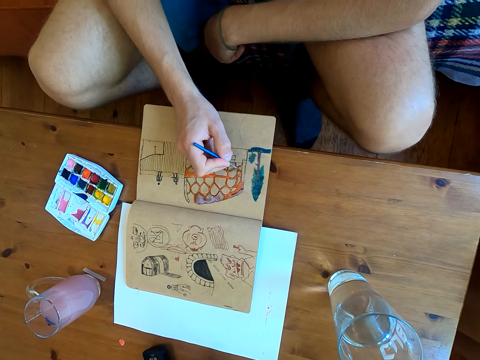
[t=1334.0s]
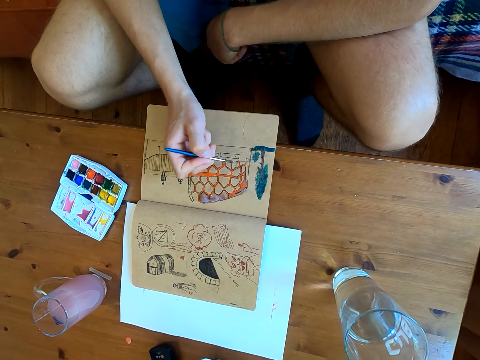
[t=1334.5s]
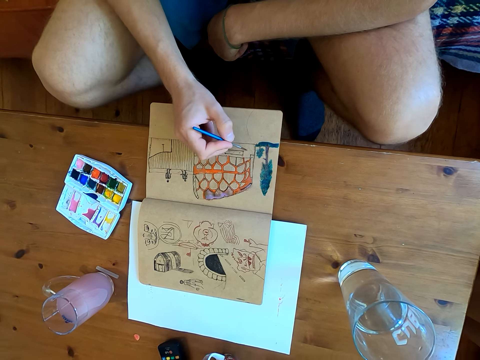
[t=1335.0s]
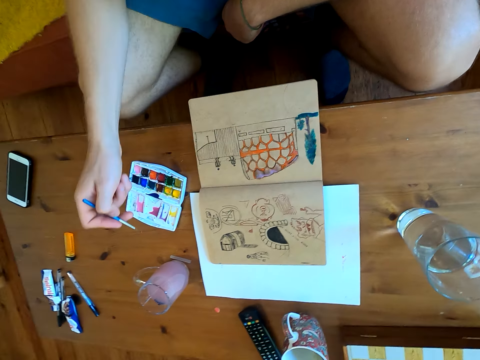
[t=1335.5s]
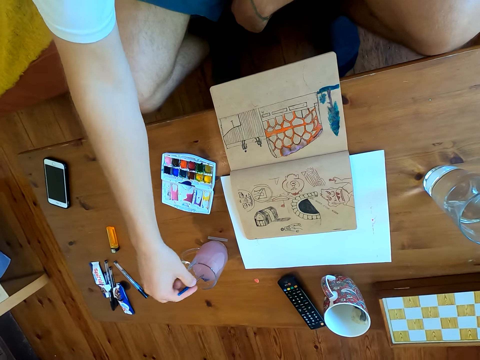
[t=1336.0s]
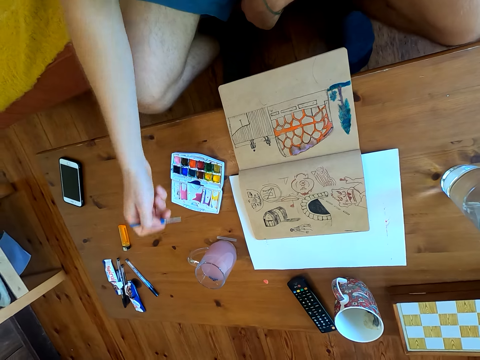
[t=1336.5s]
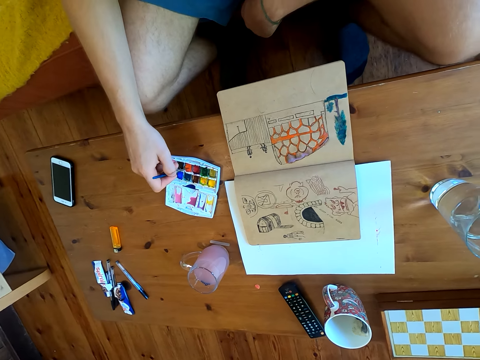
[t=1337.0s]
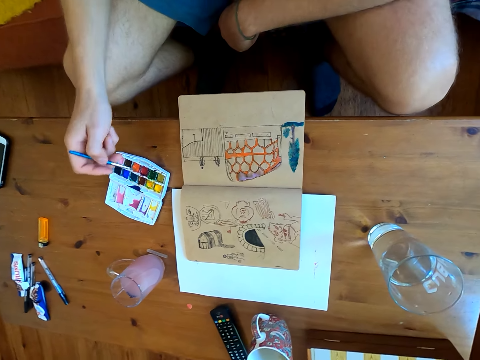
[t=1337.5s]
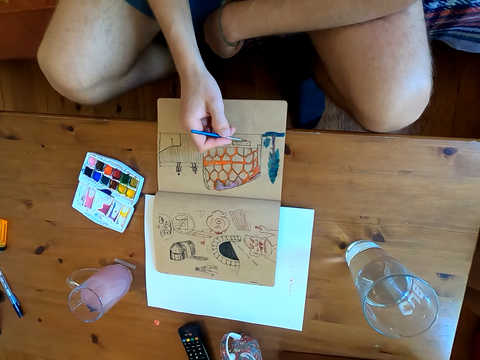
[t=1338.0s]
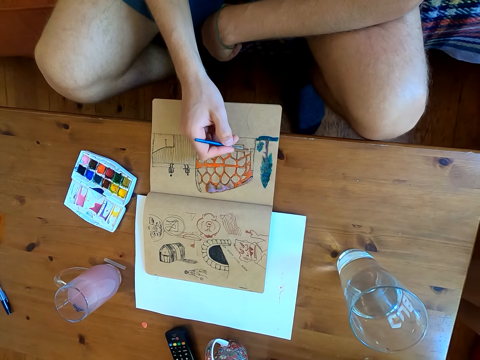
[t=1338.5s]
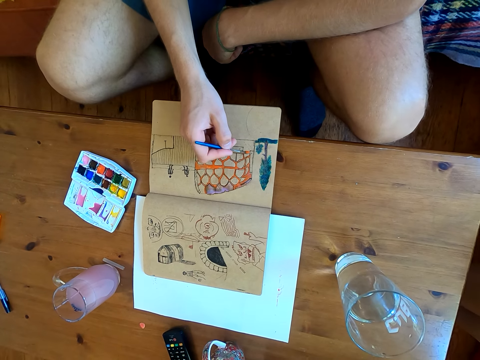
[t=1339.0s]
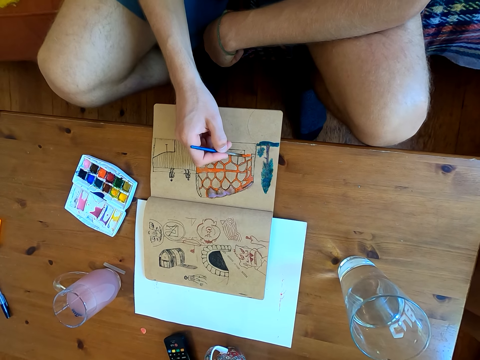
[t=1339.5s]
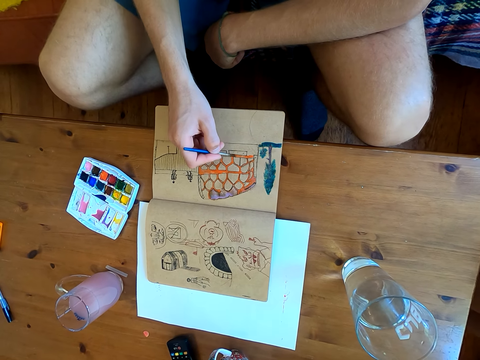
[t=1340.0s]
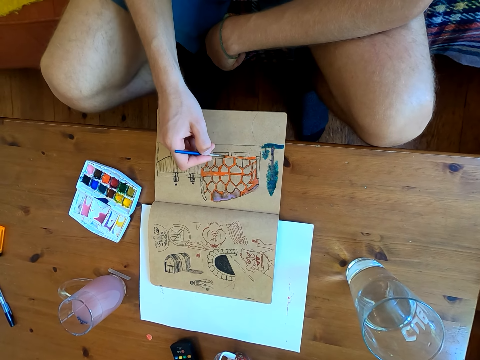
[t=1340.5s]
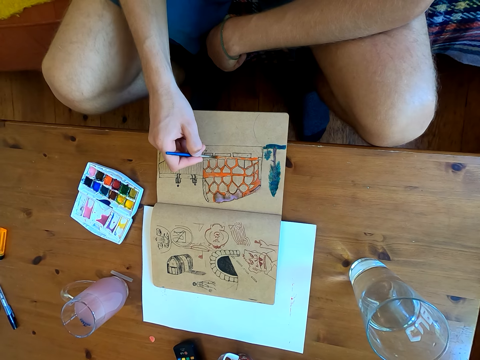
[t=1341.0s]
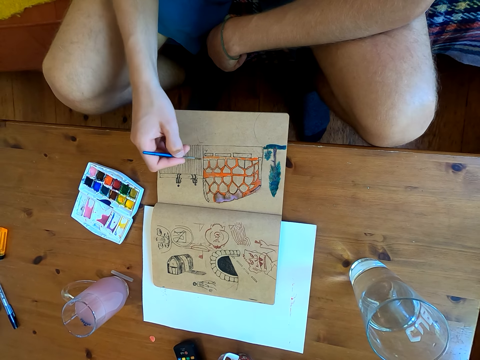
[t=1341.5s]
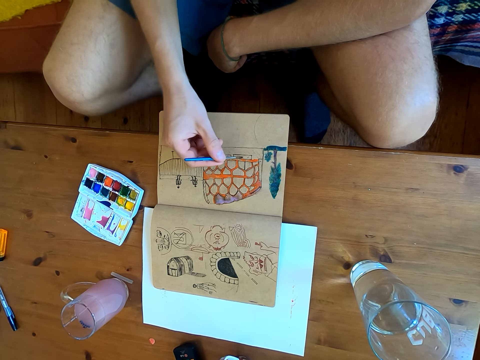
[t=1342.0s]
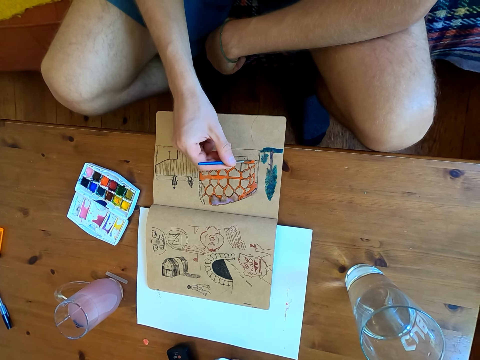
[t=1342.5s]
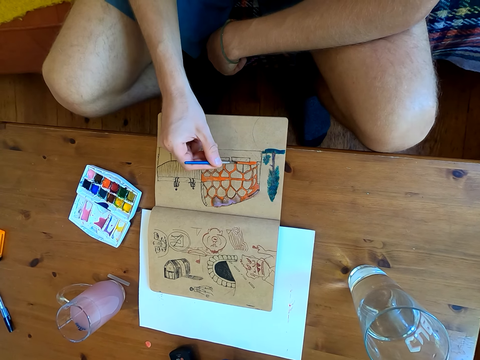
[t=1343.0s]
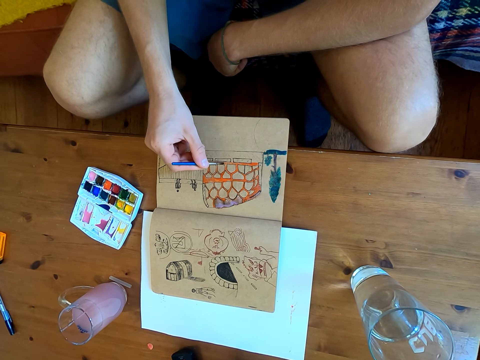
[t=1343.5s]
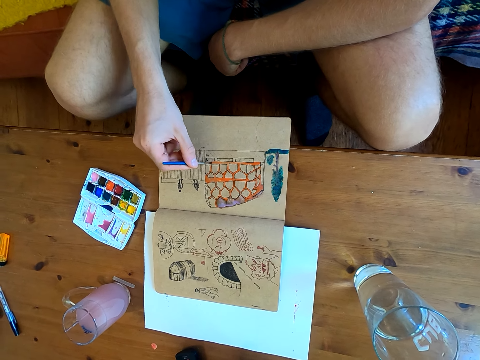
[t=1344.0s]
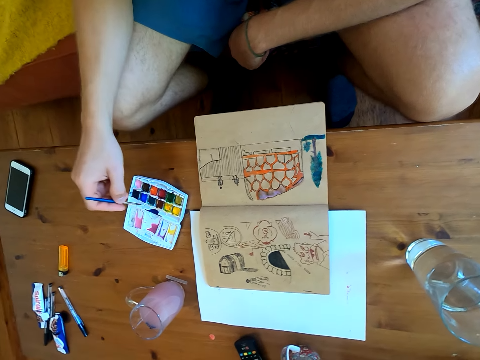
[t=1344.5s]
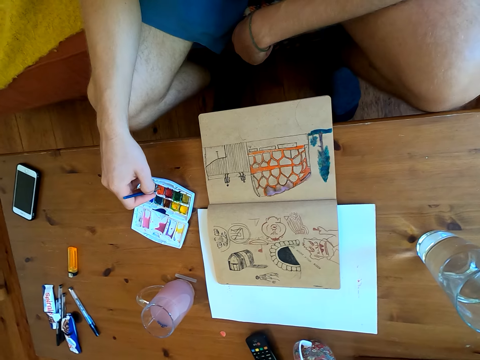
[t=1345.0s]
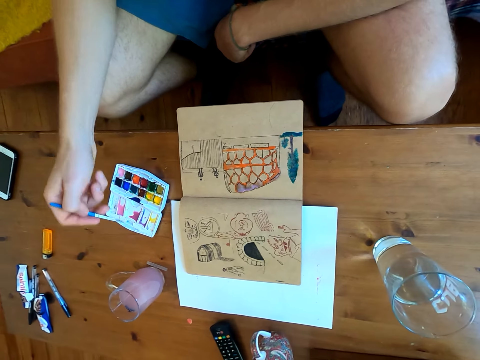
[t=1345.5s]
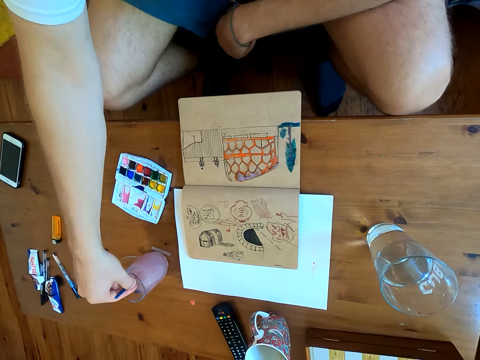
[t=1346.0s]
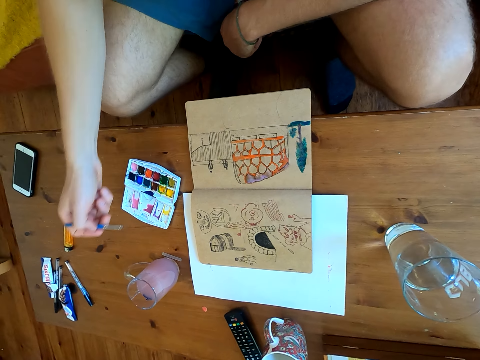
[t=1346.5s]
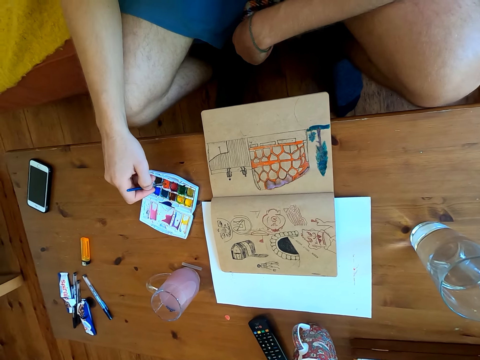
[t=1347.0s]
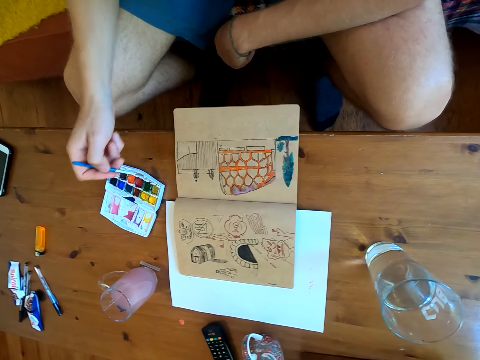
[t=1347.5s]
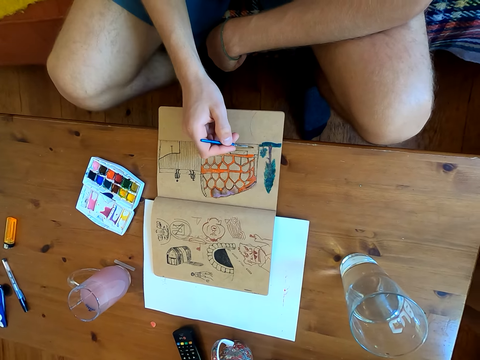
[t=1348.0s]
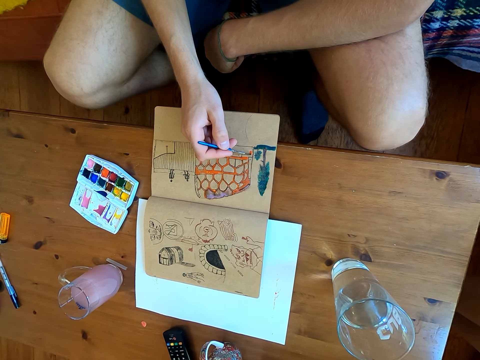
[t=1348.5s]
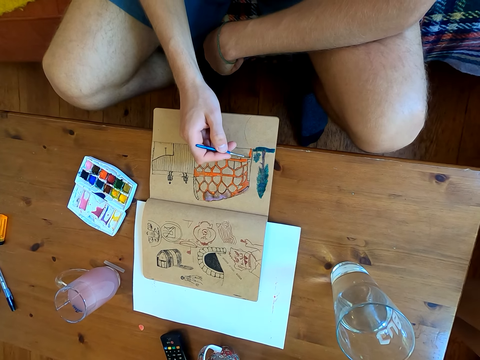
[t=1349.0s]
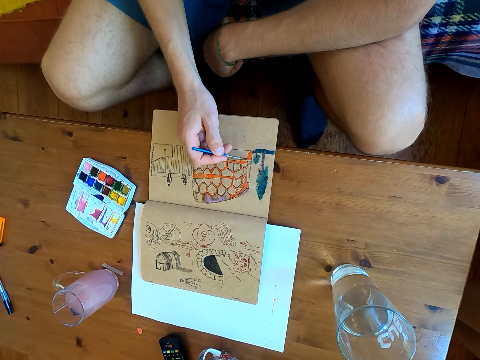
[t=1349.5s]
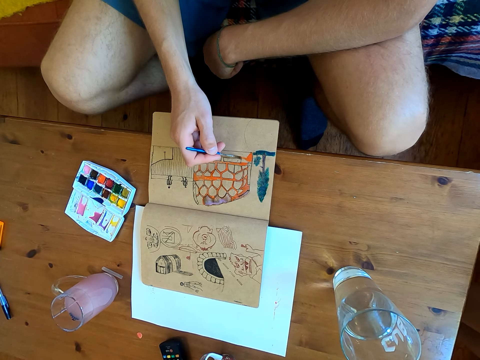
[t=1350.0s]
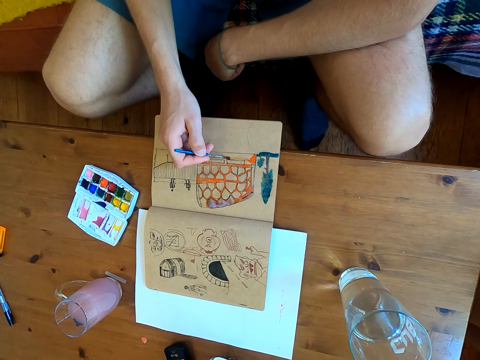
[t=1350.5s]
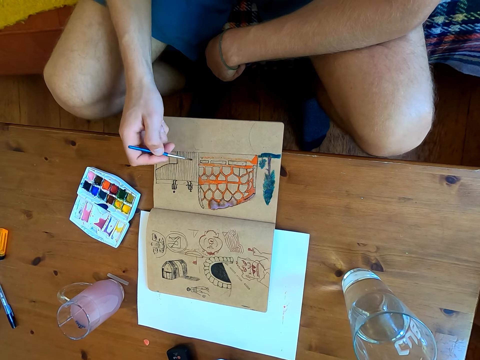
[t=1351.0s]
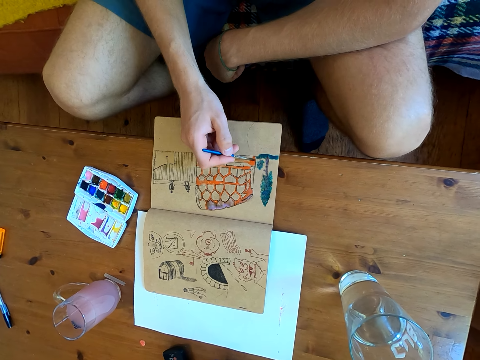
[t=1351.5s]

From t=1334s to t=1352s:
The camera wearer dips the brush in a liquid. They immerse the brush in watercolor. They paint on a page of the book. They immerse the brush in the watercolor. They dip the brush in the liquid. They immerse the brush in the watercolor. They paint on the page of the book.

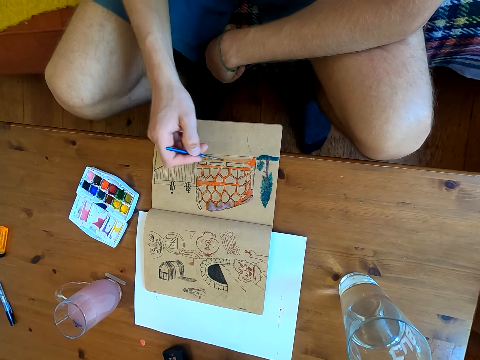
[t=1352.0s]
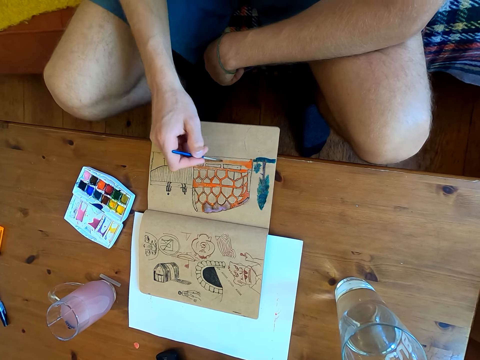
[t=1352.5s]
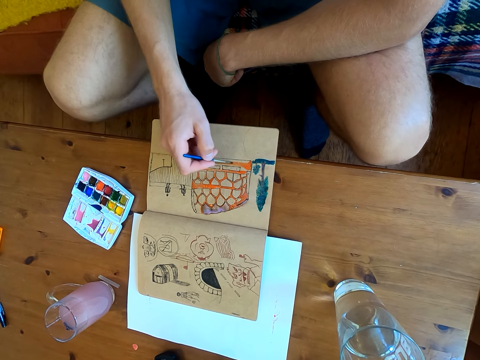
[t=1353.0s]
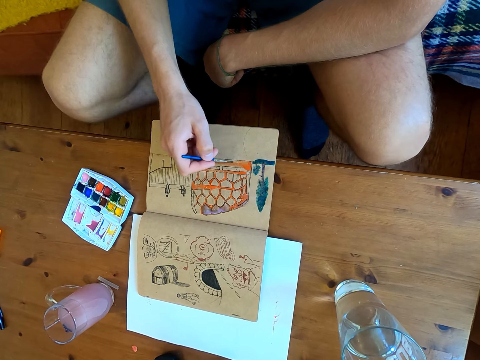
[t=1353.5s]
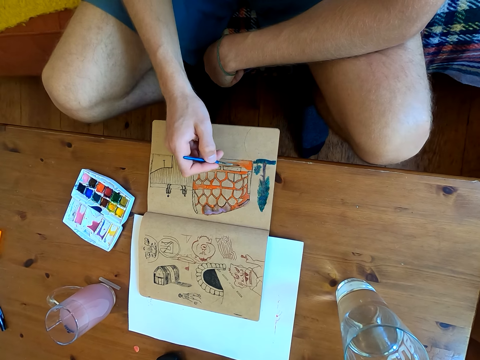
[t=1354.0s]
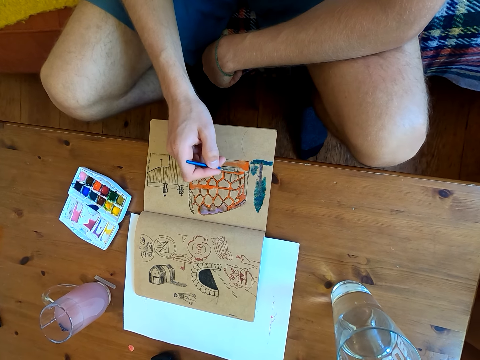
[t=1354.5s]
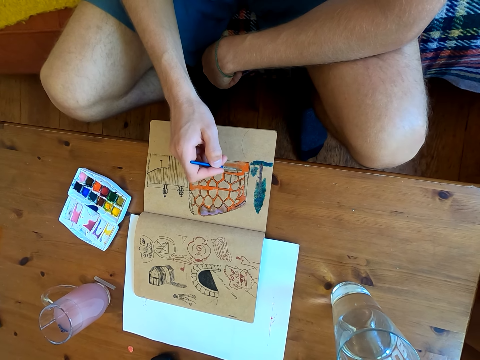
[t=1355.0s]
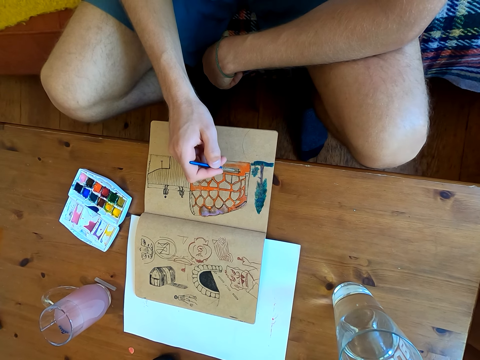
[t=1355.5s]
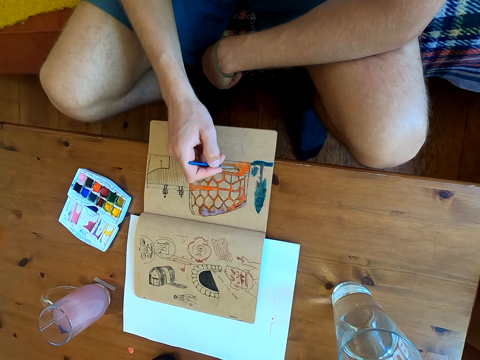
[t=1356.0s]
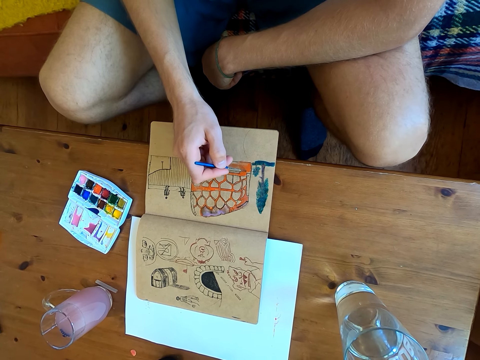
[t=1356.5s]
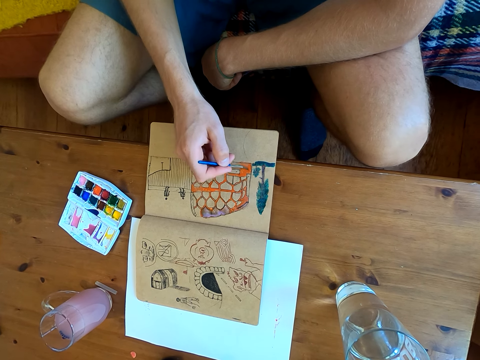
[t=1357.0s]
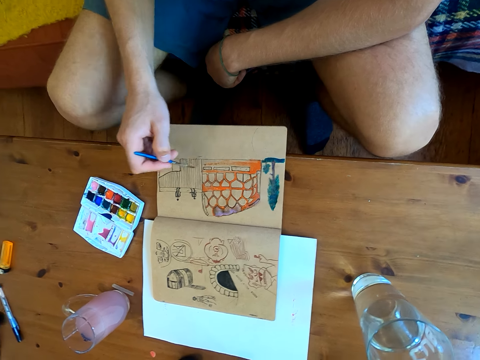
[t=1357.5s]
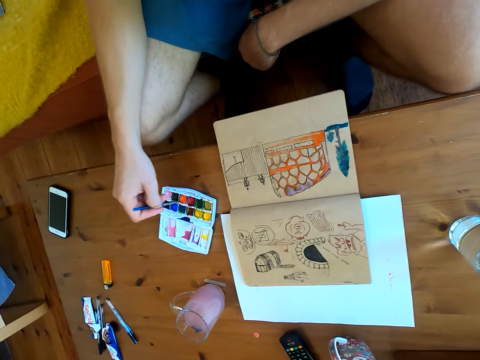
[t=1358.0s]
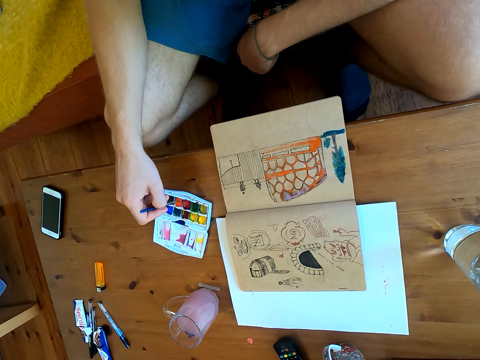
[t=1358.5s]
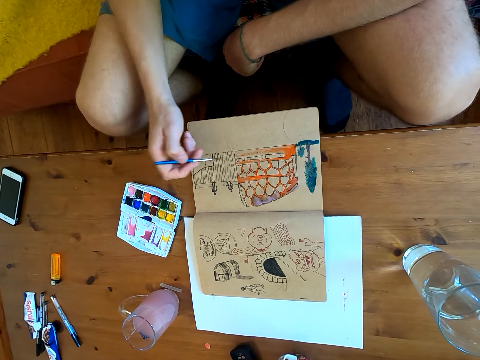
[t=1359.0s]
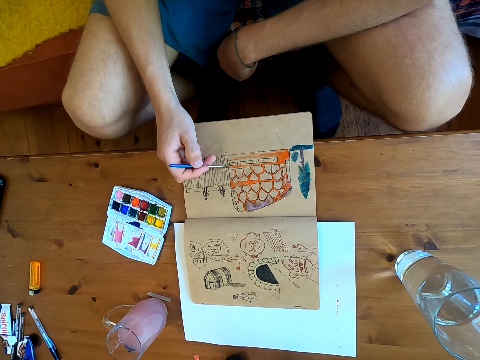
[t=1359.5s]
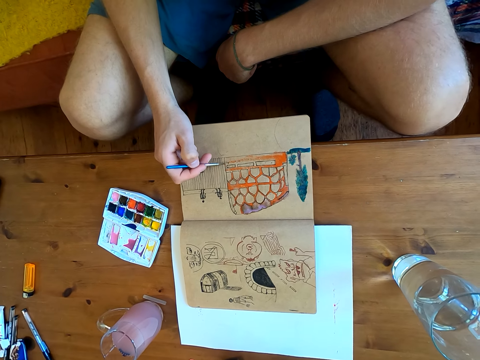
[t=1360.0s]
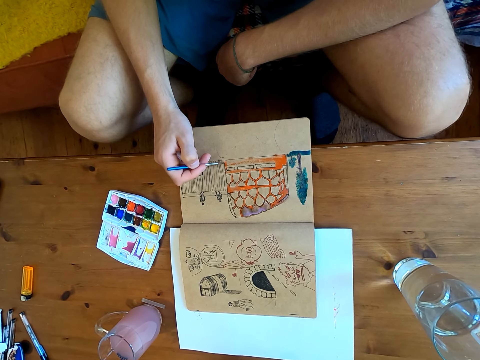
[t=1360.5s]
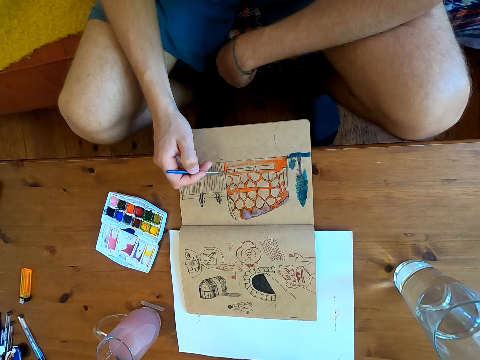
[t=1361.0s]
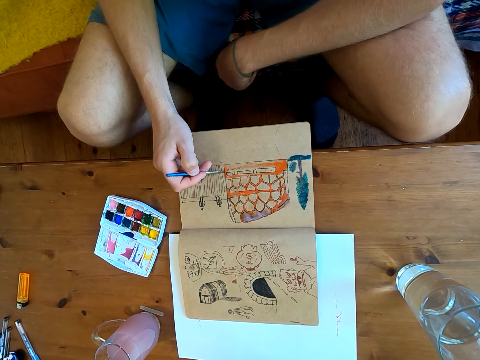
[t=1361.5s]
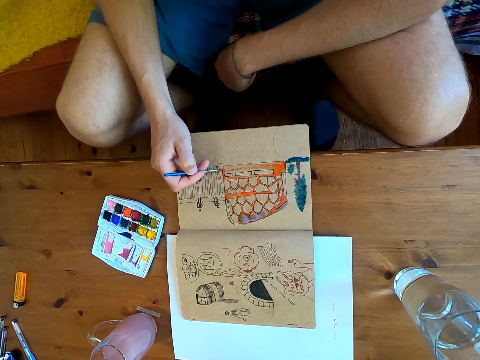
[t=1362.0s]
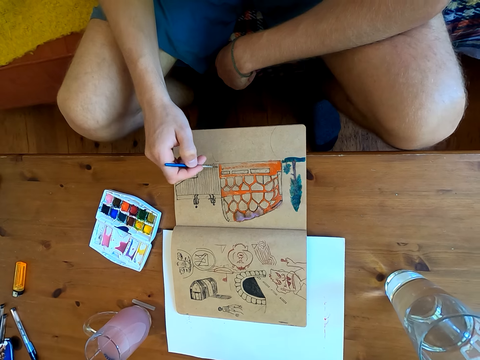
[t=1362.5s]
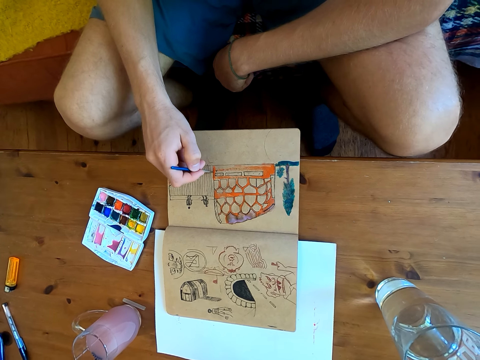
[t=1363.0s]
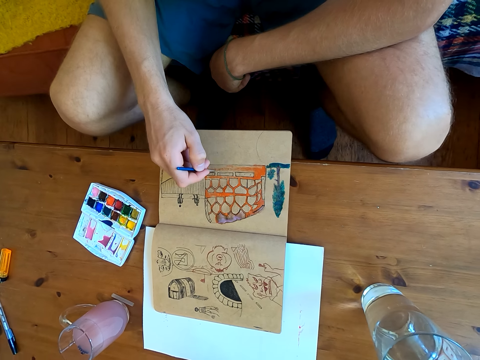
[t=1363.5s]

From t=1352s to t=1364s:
The camera wearer immerses the brush in watercolor. They paint on a page of the book.
